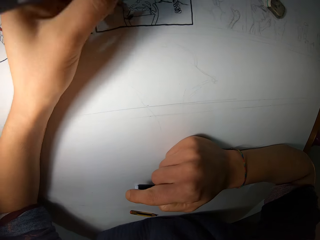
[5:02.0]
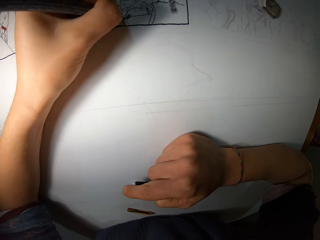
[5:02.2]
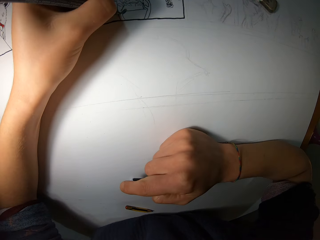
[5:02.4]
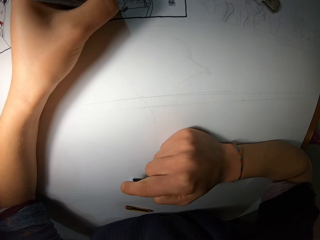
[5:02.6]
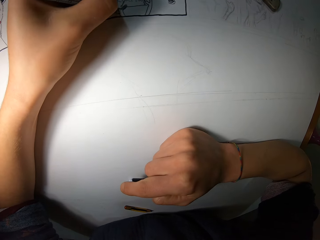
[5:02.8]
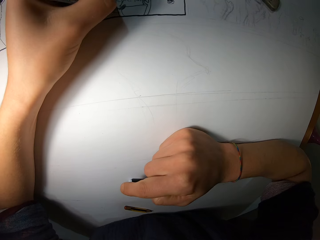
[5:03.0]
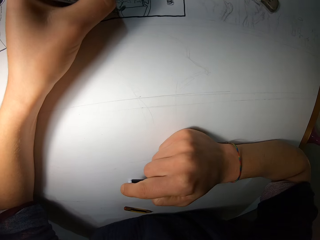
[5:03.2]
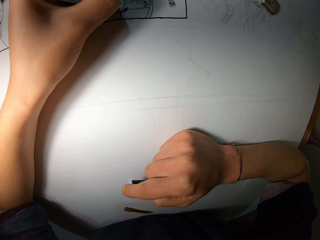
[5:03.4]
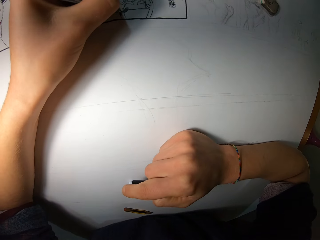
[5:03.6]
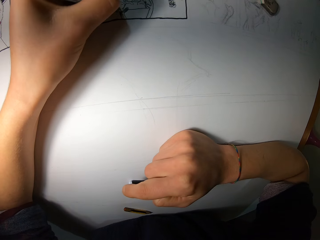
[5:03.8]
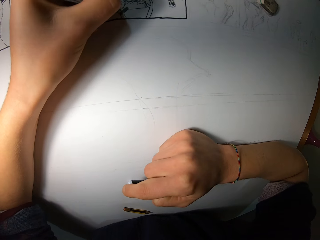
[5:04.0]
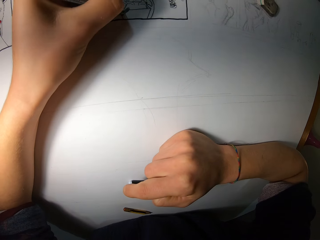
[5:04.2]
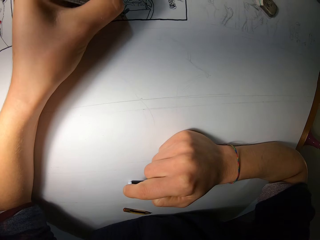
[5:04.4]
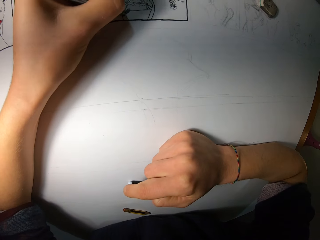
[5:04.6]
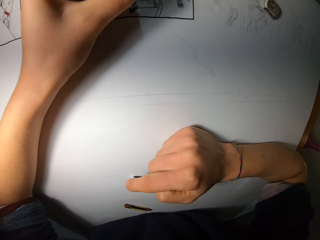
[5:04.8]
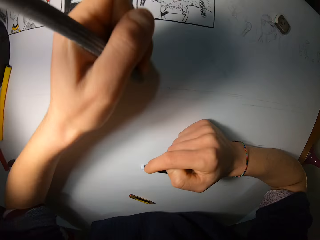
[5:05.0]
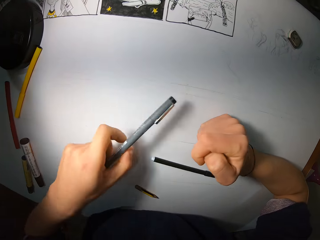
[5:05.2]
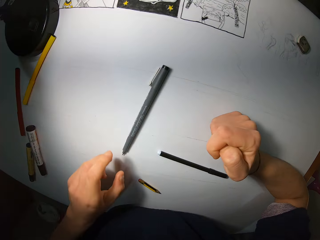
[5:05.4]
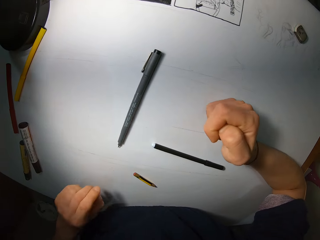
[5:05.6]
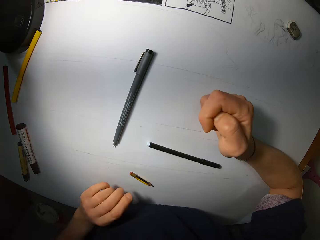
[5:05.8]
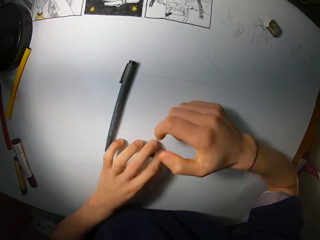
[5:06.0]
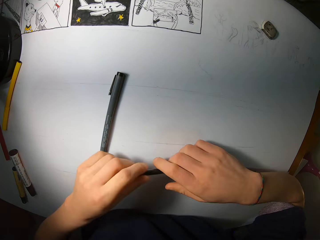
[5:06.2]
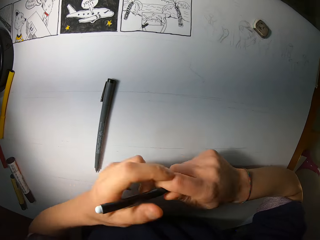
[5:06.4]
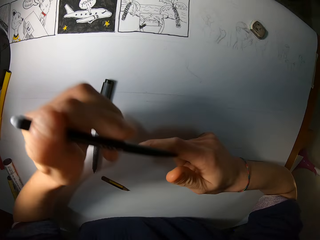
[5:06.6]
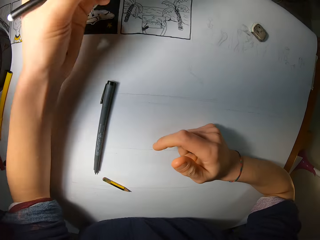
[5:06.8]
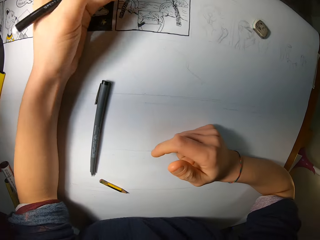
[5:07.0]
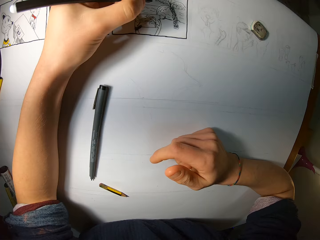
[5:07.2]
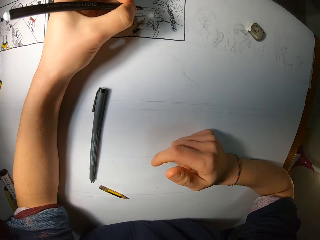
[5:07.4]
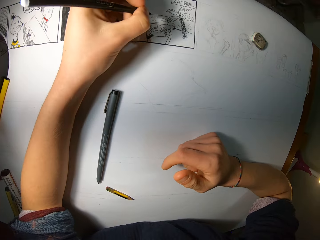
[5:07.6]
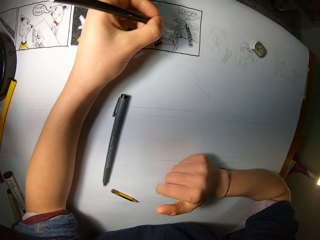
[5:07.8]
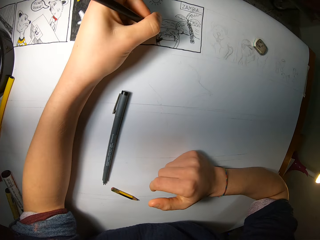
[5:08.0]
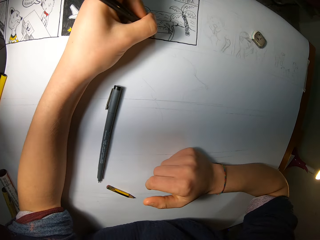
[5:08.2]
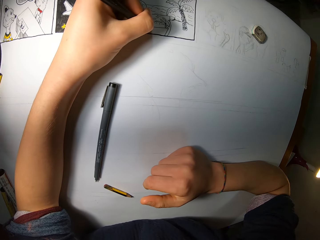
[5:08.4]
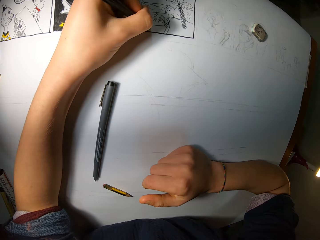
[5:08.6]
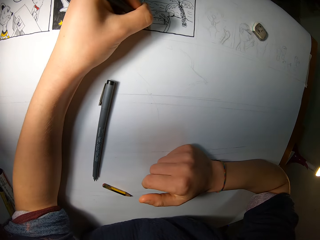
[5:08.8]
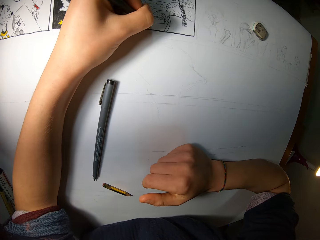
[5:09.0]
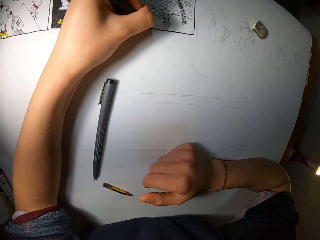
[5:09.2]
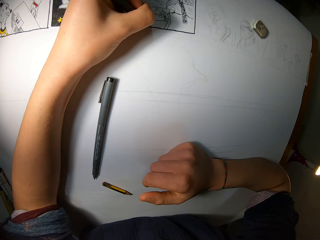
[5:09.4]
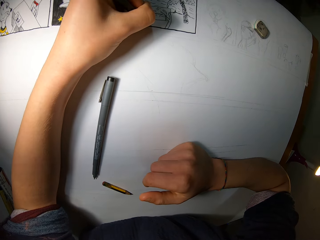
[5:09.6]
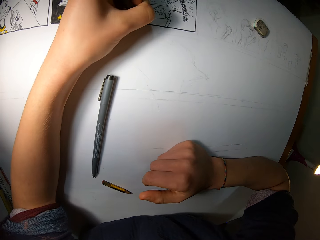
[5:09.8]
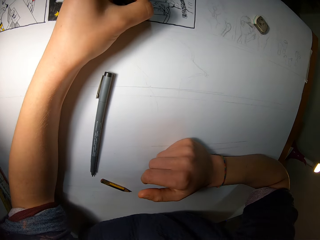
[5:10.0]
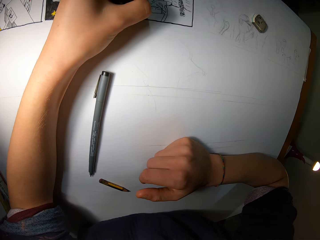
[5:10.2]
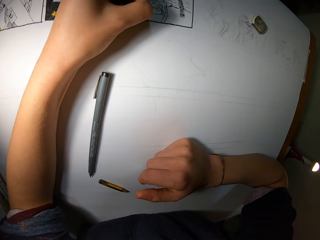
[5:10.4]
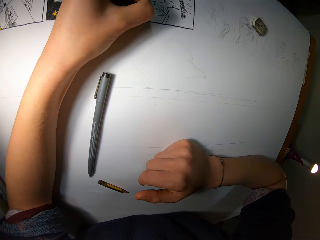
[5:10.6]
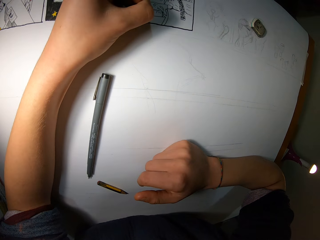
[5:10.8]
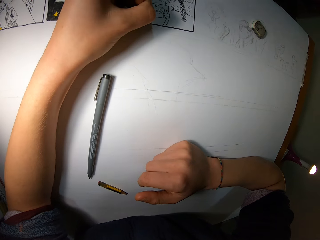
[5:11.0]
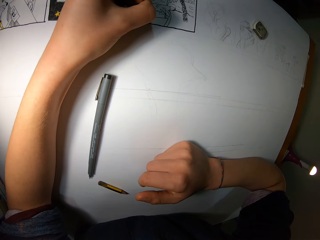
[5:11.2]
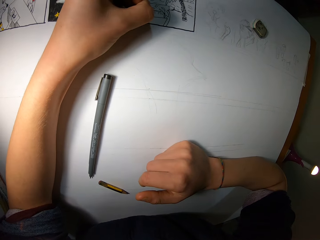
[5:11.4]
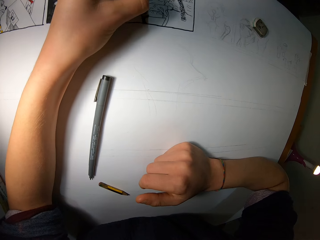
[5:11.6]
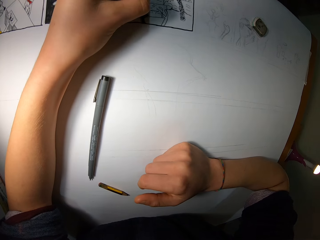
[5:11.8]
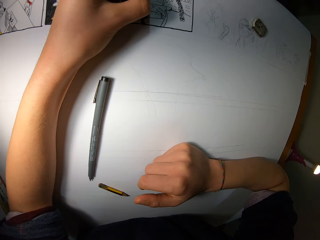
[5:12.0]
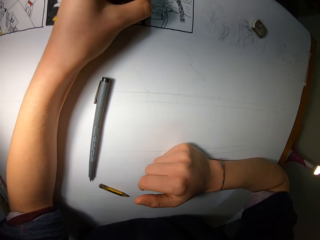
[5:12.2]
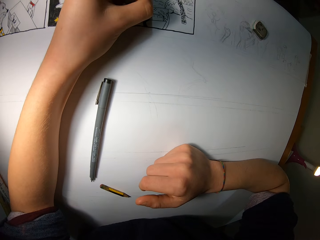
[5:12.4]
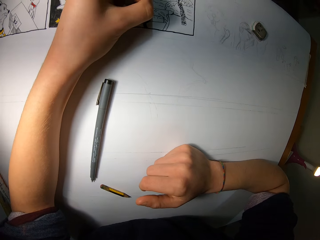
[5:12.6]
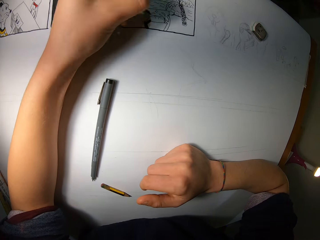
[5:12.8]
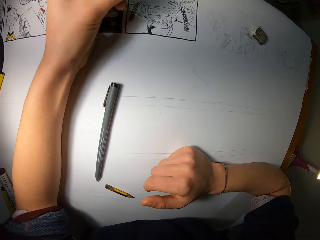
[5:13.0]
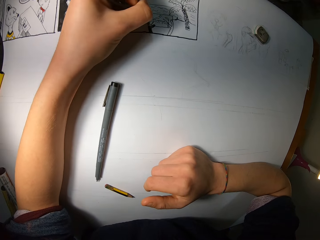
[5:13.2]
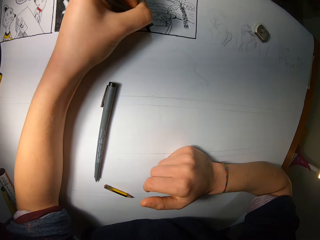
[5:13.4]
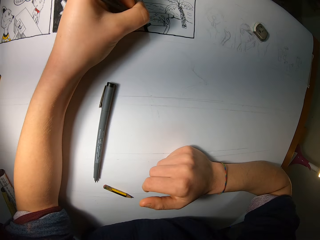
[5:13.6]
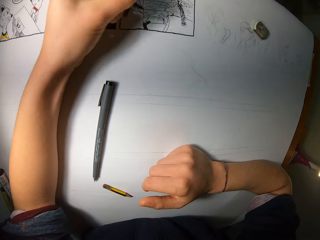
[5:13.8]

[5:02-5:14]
The camera wearer drops the grey pen on the white drawing paper on the desk. He picks up a black pen from the desk with his left hand. He removes the cap from the black pen with his right hand. He draws on the white drawing paper on the desk with the black pen in his left hand.

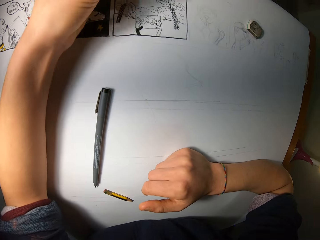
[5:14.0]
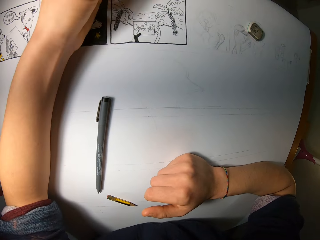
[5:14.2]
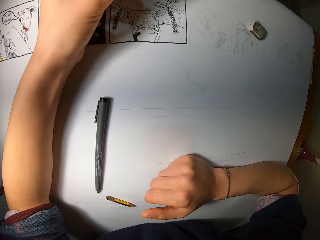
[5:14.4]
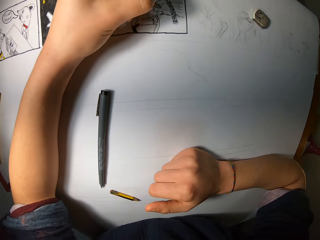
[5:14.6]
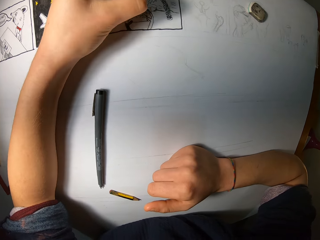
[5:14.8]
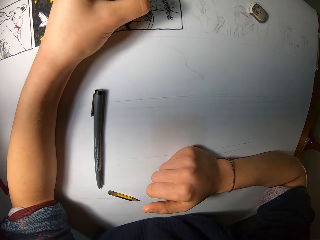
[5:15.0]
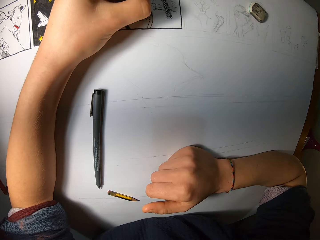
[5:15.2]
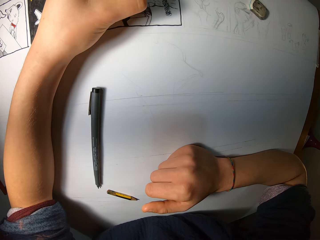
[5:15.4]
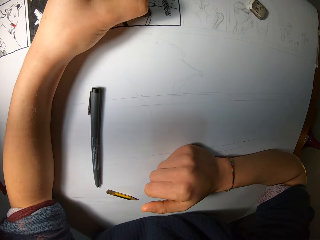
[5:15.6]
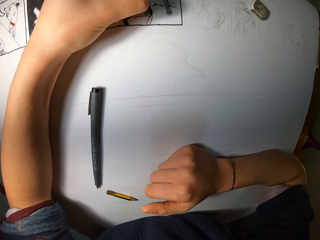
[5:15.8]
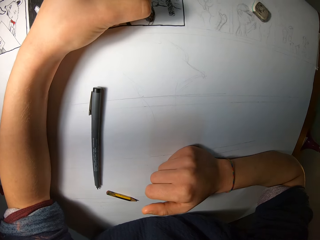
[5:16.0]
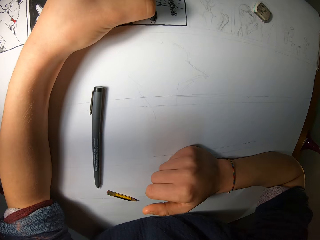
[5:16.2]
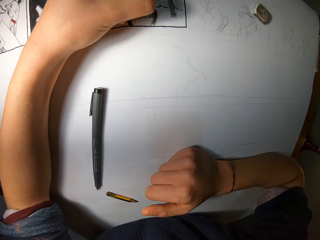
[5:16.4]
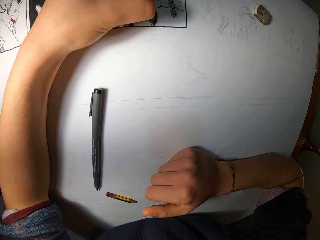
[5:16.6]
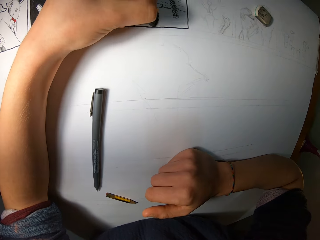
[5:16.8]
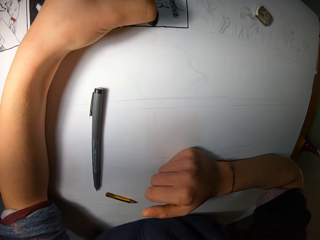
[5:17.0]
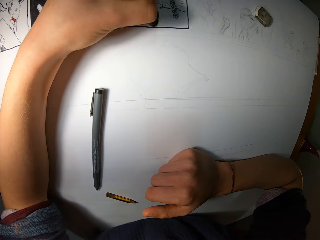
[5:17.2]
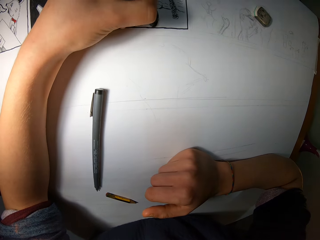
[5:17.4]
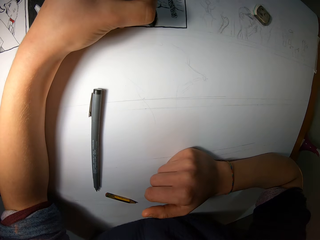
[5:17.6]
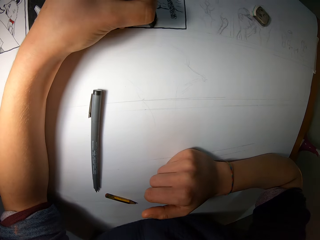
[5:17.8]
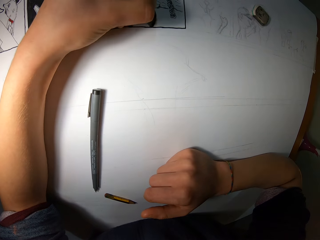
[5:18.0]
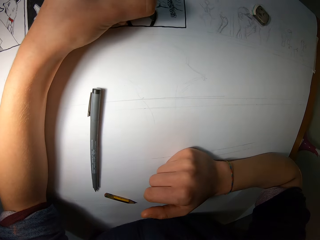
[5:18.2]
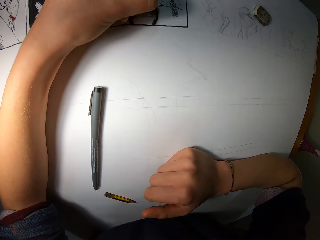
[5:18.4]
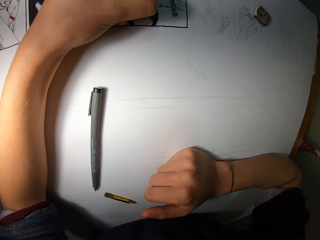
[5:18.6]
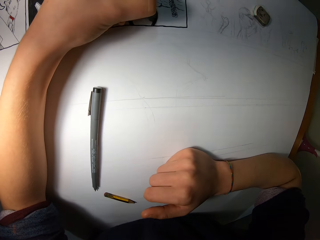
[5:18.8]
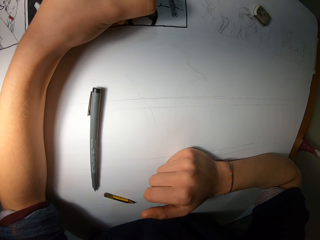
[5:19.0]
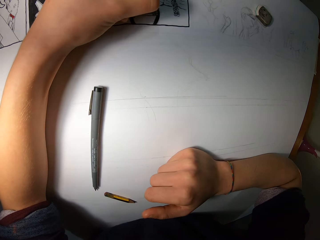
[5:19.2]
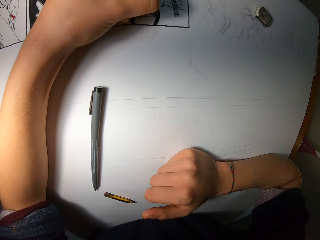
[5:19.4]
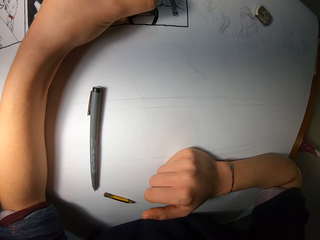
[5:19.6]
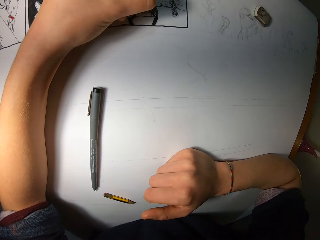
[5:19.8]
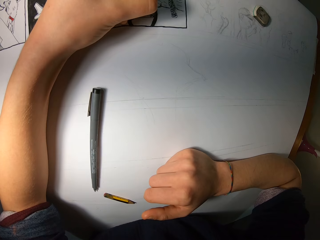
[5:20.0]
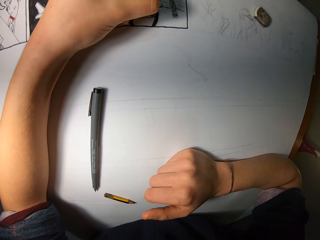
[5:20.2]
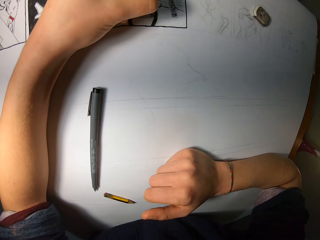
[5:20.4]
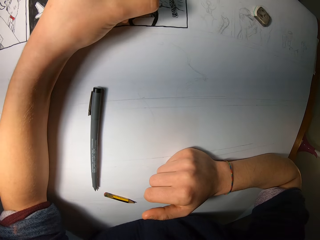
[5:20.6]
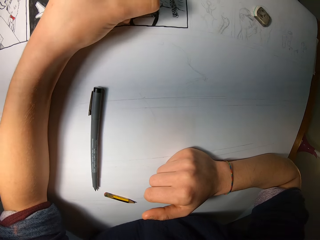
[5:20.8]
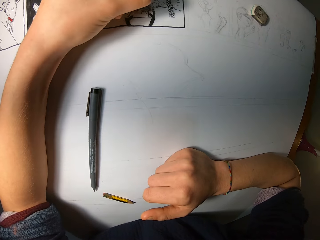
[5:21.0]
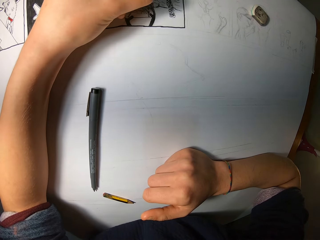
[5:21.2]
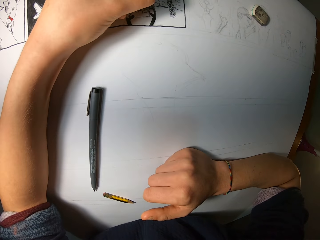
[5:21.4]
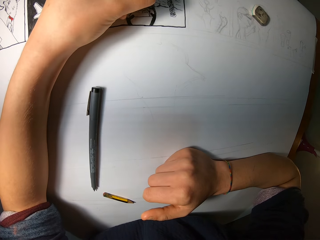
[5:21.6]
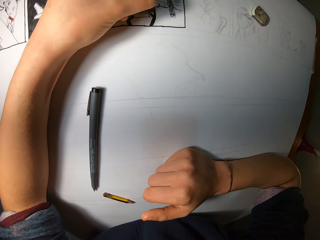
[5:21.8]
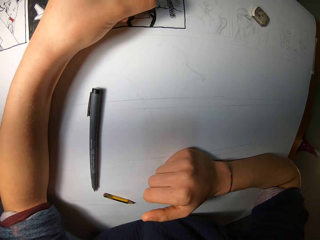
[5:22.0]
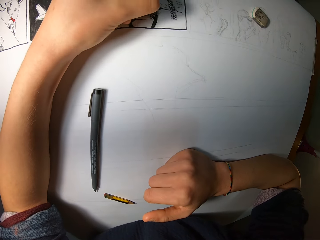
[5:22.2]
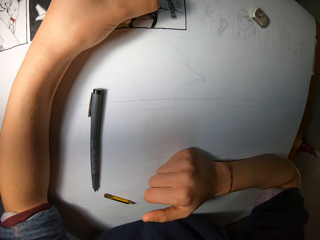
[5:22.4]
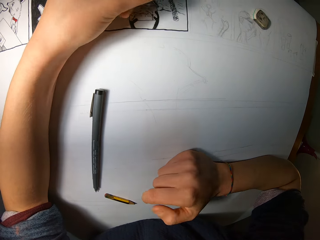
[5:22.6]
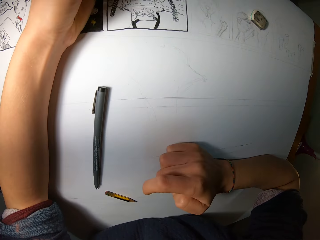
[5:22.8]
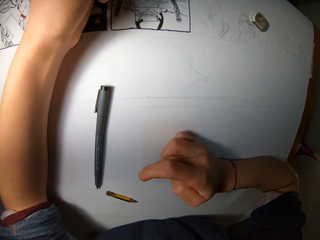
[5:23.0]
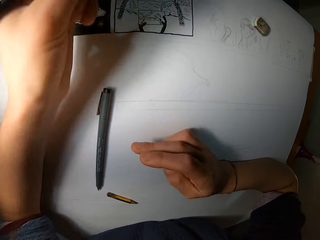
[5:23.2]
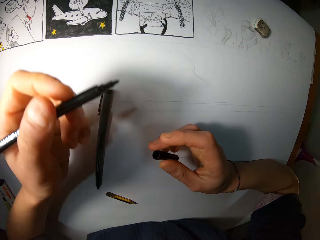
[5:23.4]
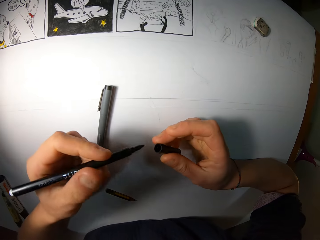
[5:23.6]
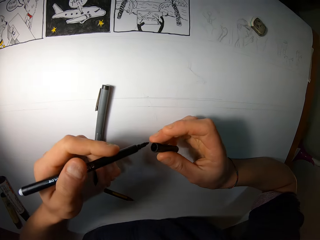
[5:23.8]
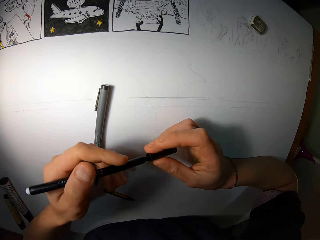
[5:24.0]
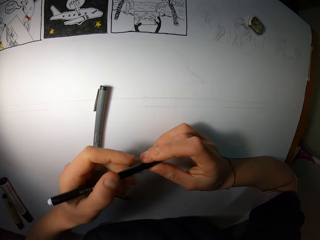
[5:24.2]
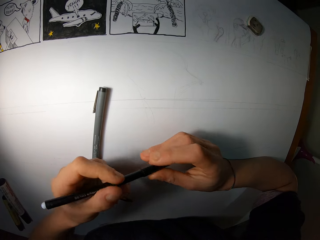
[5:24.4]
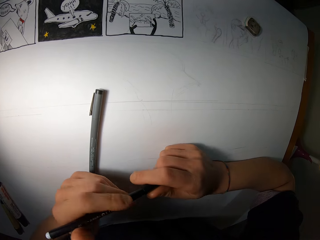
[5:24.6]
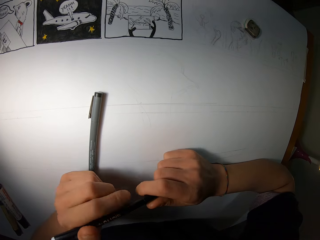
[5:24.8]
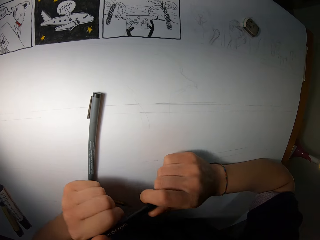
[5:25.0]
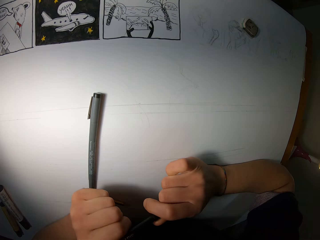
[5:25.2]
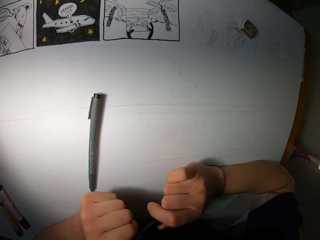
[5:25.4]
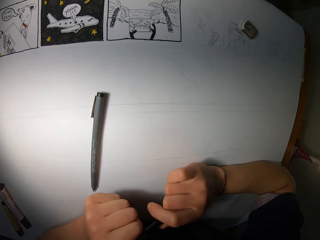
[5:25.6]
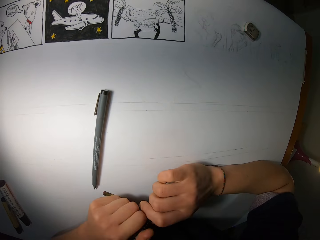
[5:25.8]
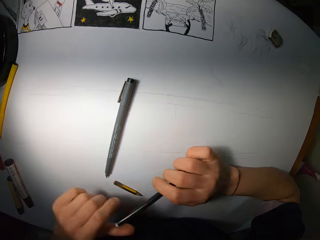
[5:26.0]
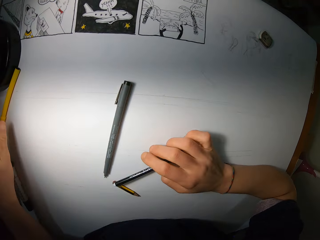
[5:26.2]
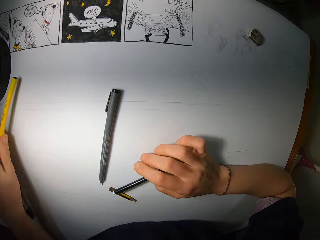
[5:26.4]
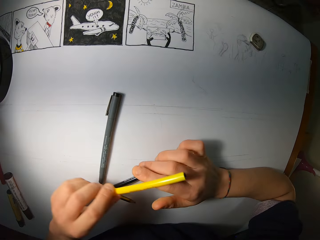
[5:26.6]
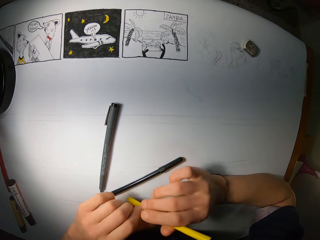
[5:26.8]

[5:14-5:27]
The camera wearer places the cap on the black pen in his left hand with the cap in his right hand. He drops the black pen on the desk. He picks up a yellow pen from the desk with his left hand.
